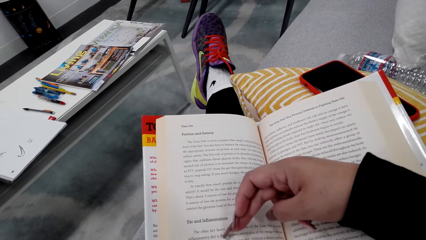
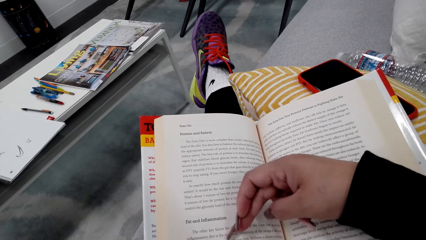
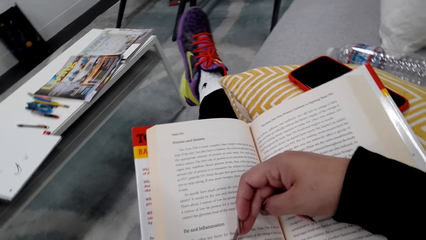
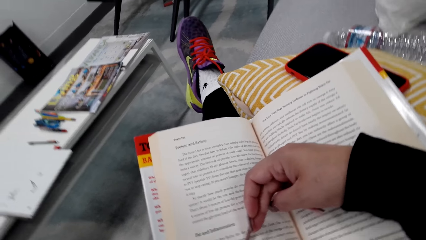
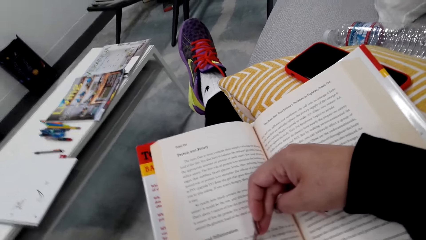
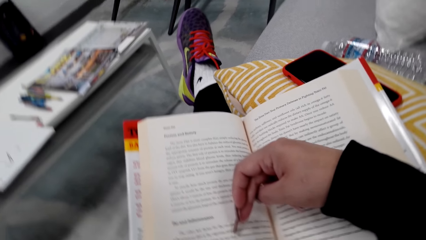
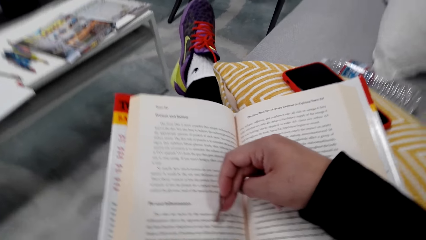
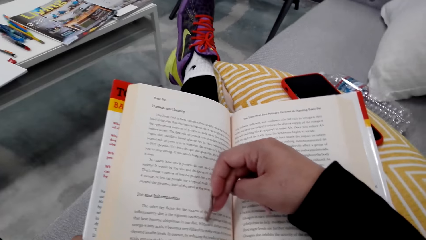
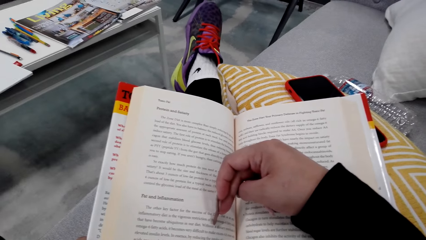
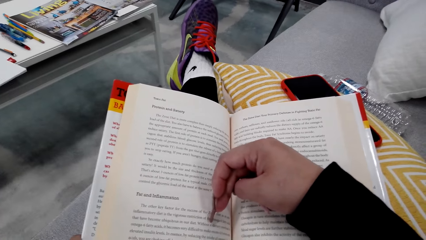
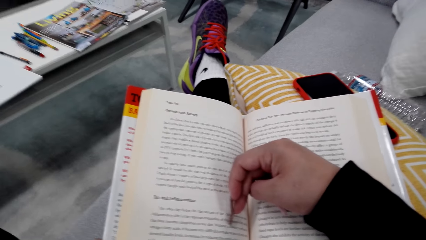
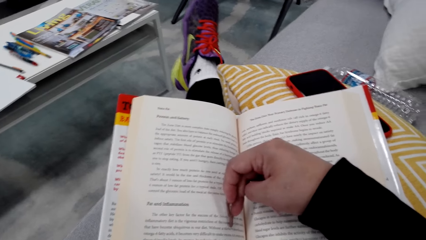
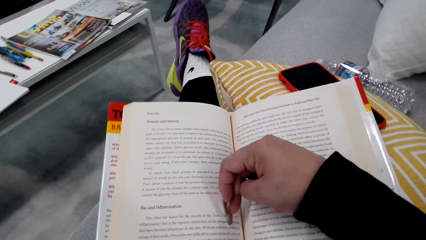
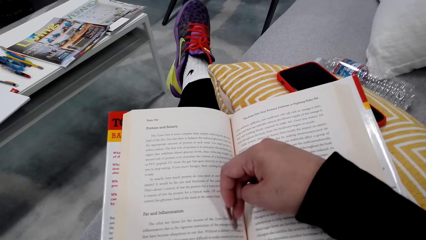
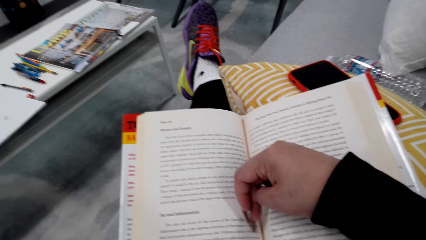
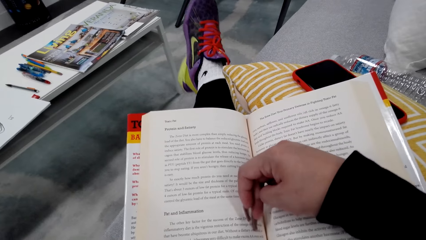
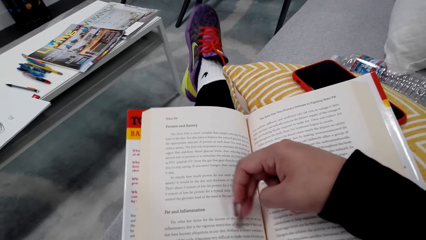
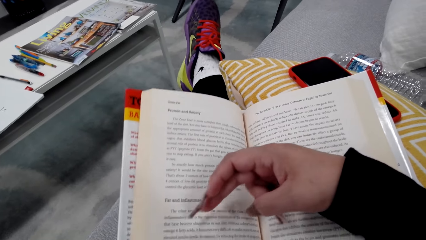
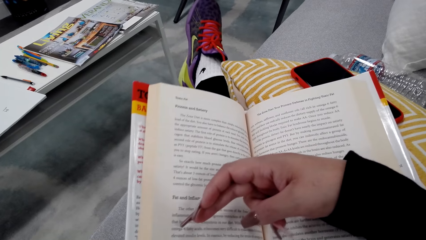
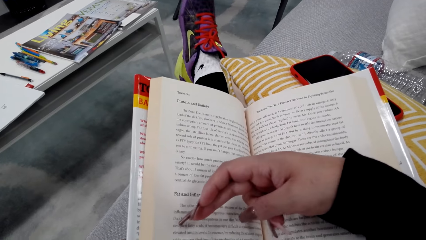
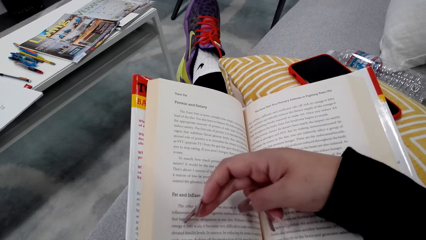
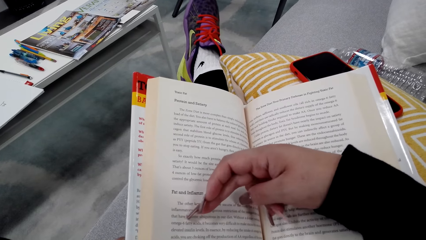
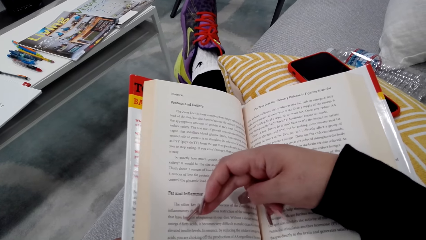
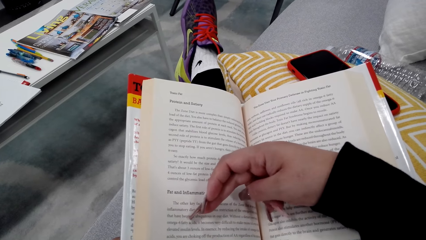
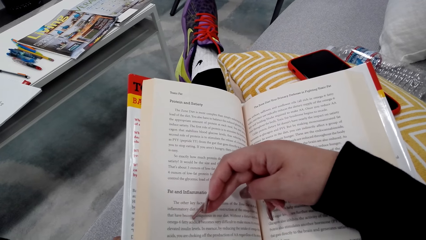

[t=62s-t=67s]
The camera wearer shakes the foot.

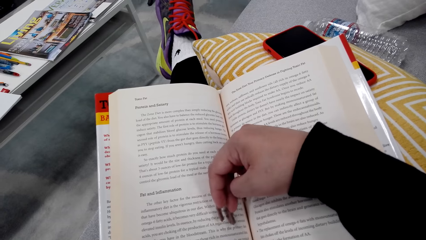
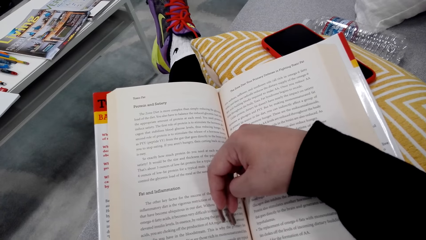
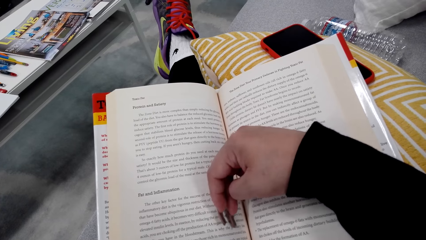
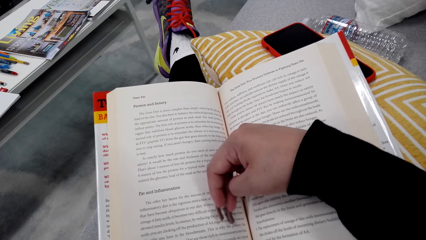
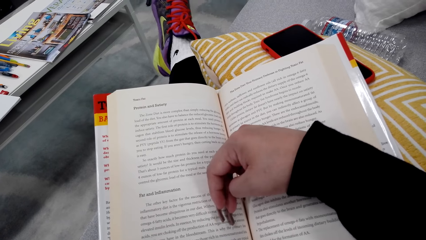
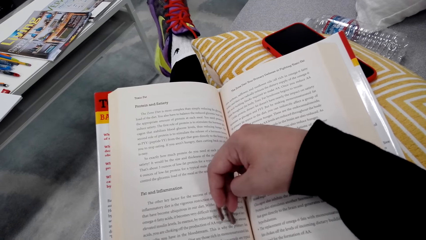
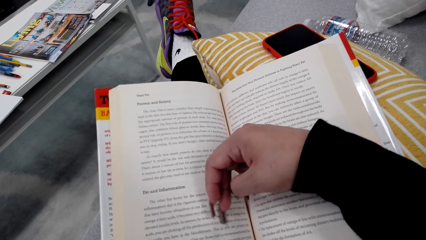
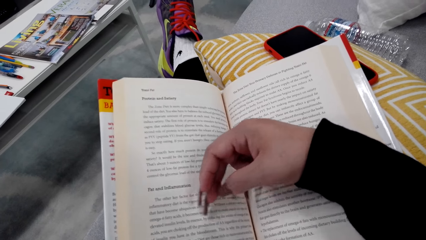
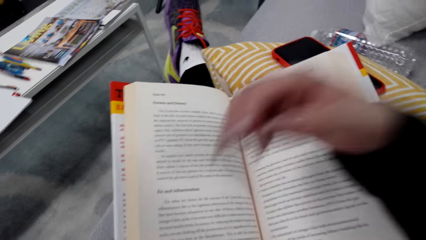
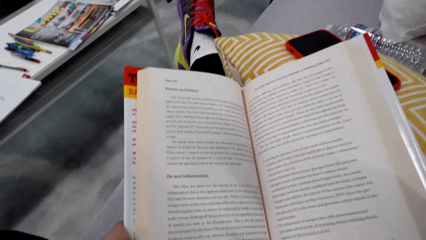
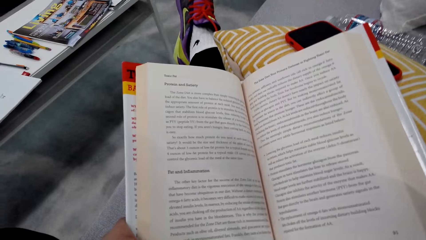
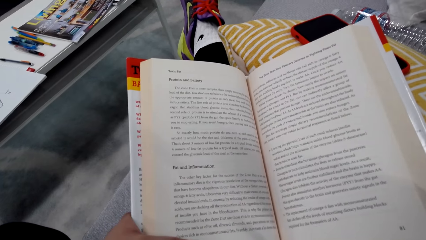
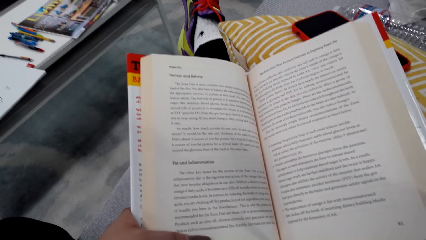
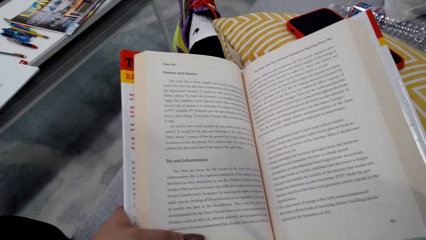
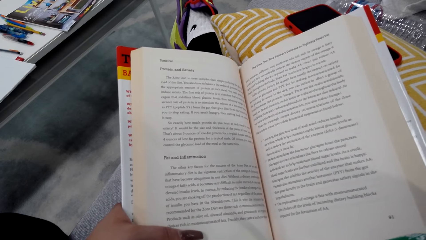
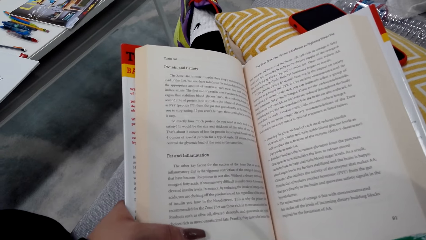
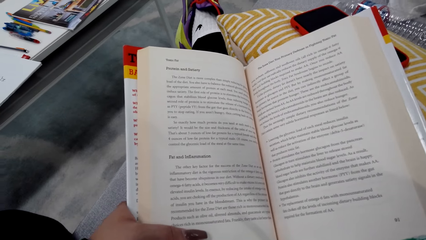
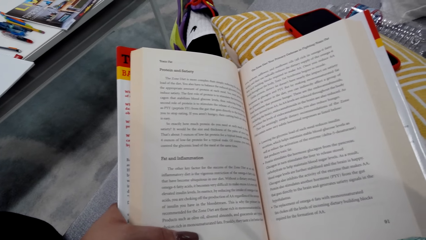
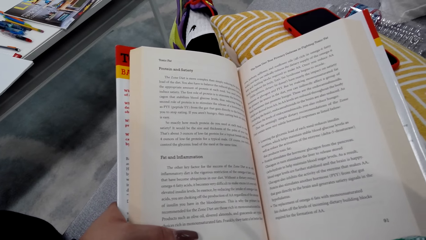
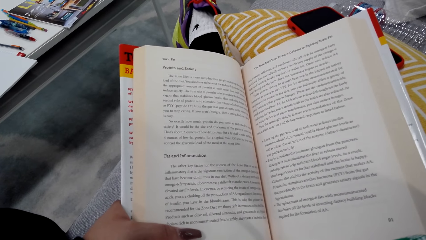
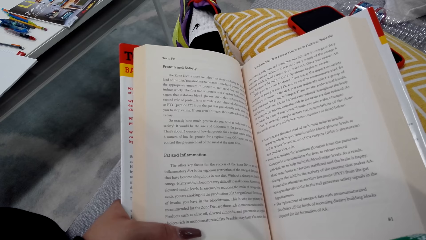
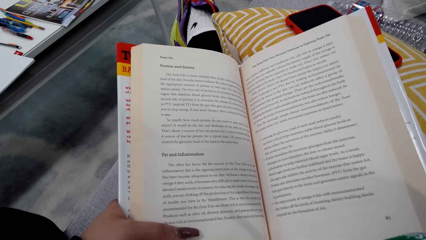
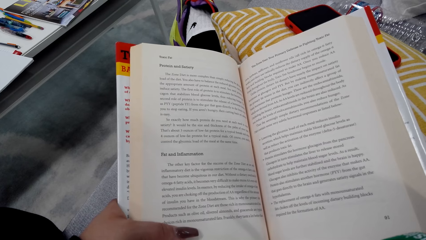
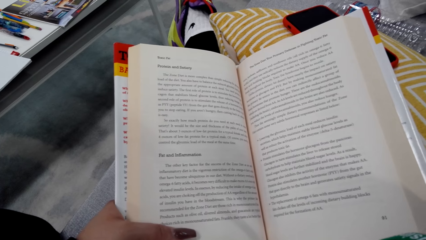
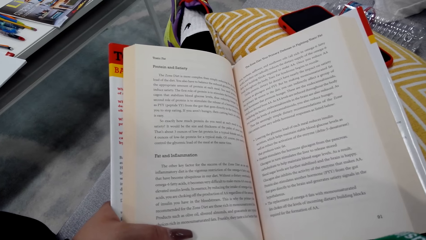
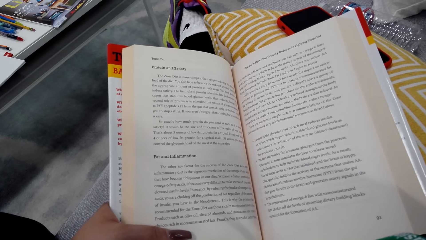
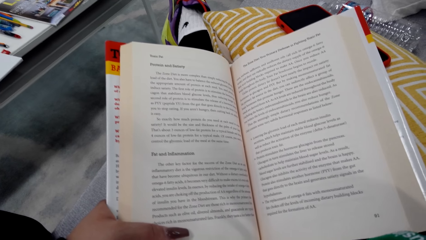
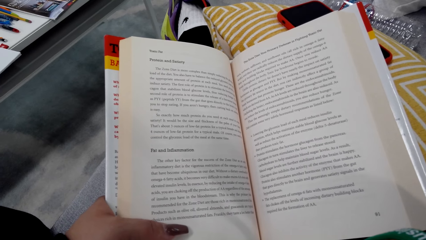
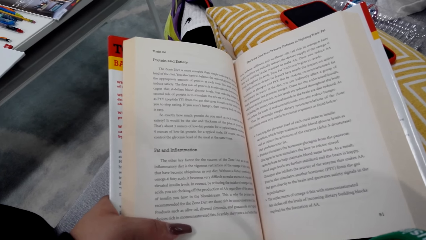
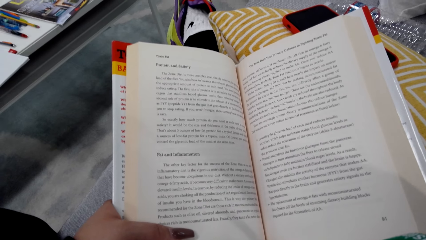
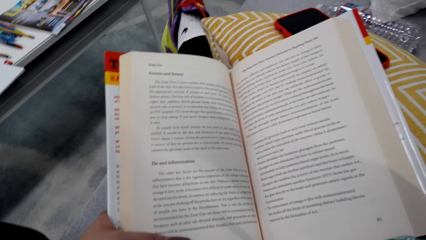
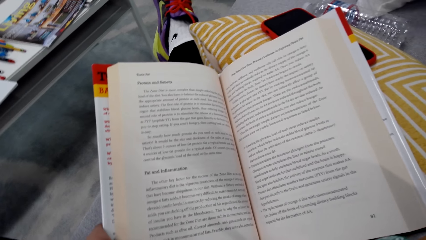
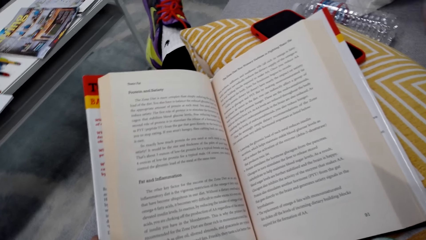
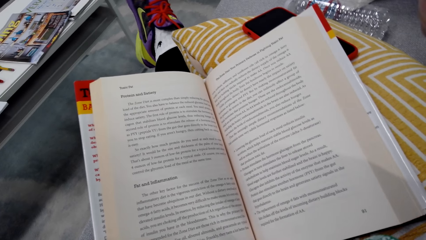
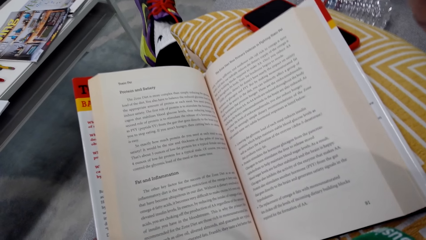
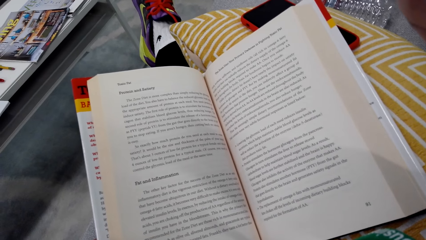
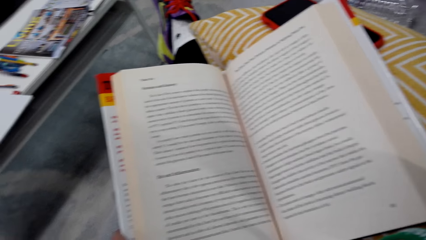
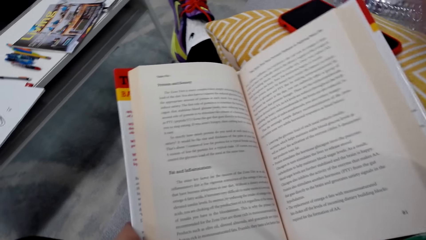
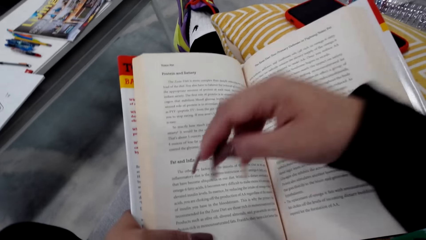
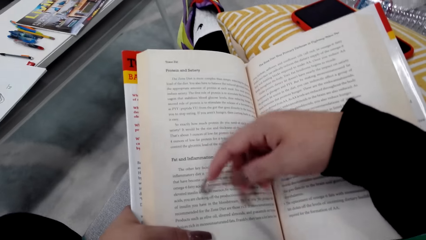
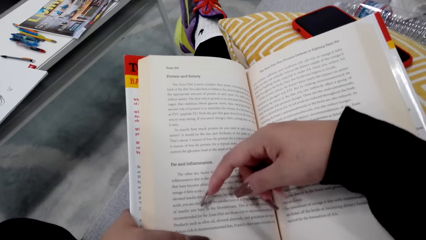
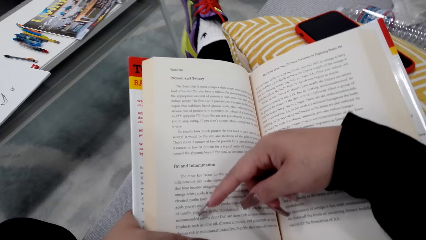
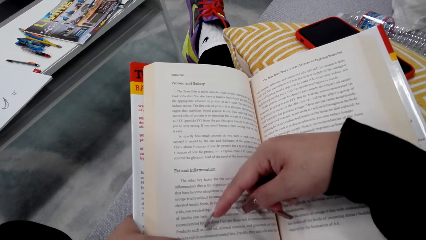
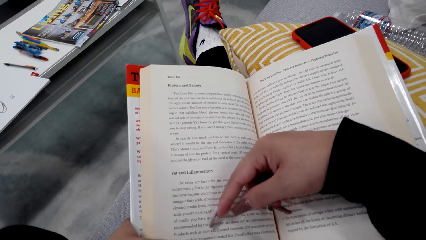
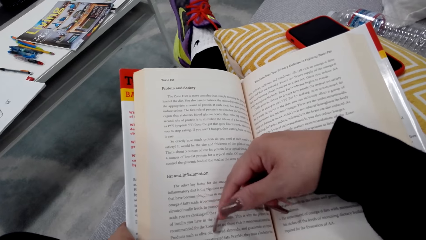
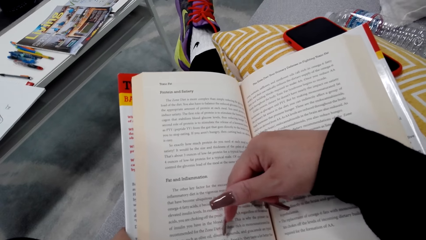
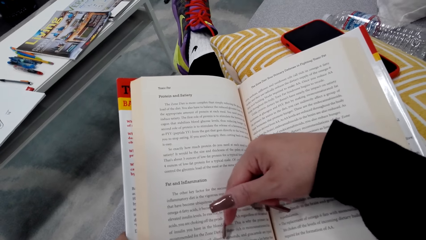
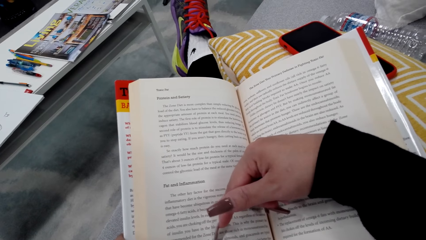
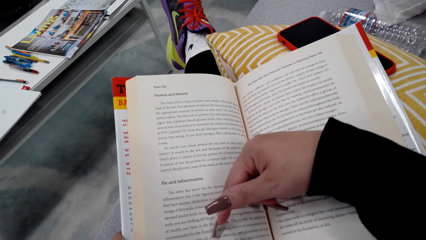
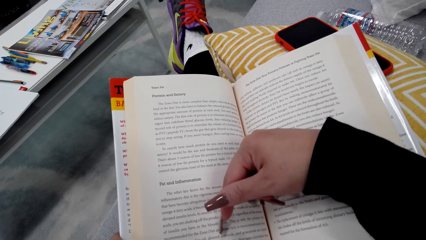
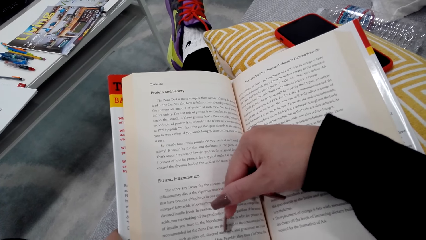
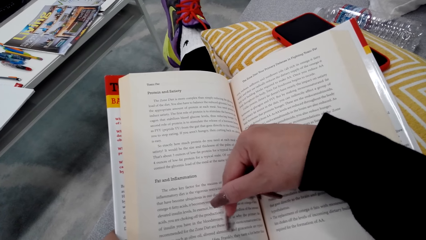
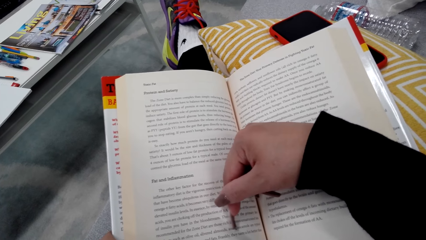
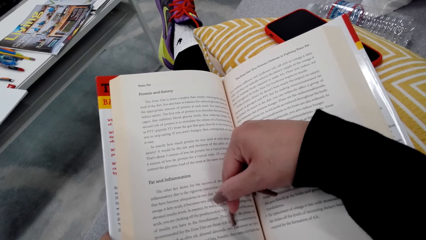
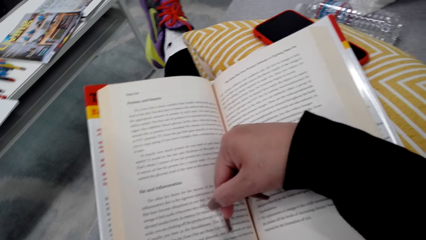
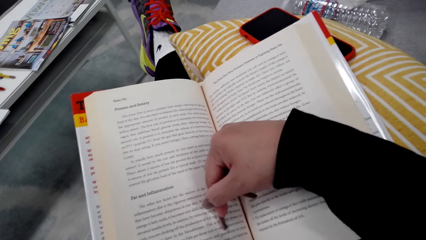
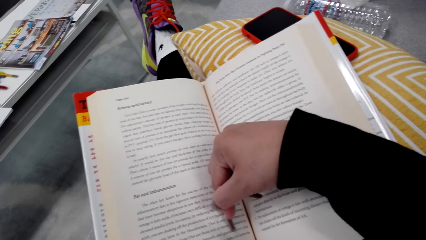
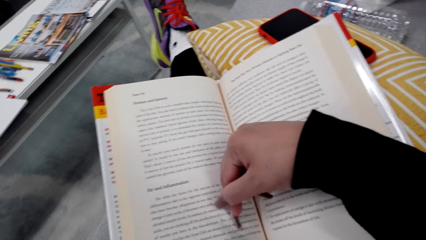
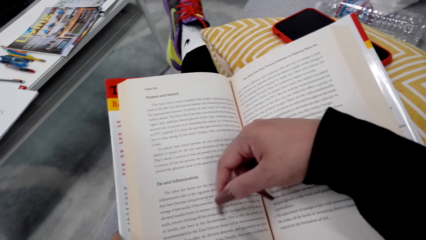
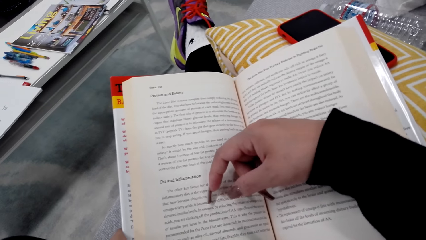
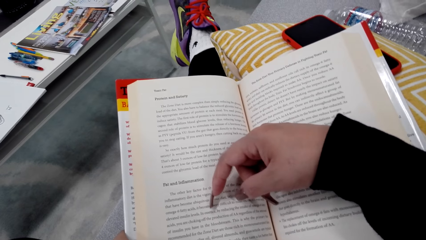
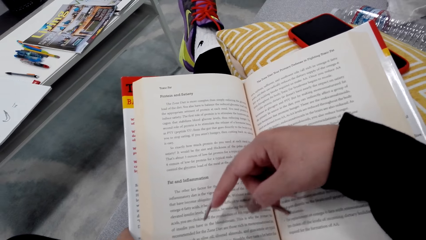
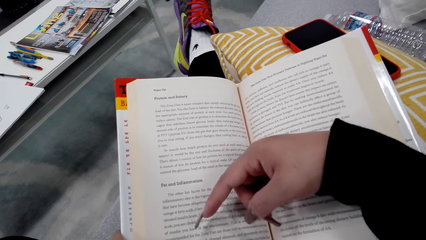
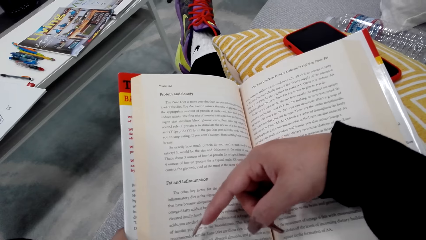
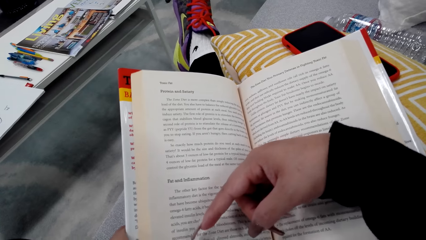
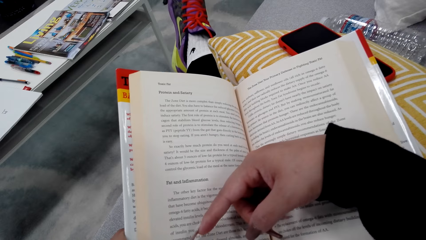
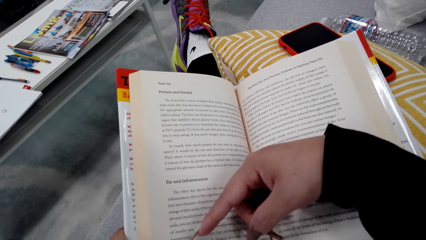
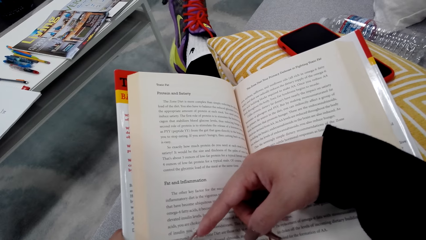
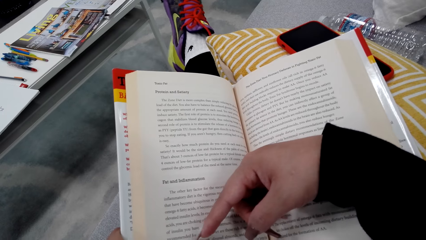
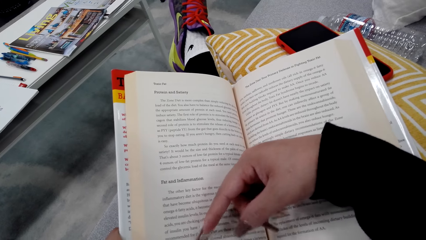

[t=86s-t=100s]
The camera wearer lifts the hand. They look at the book. They put the hand on the book. They read the book.
